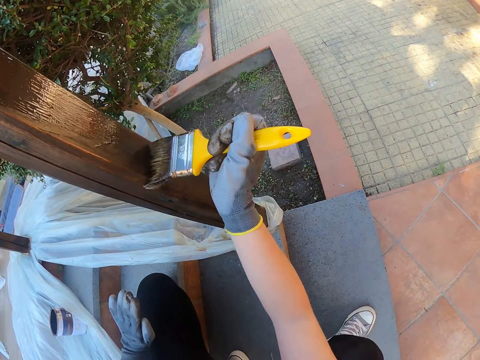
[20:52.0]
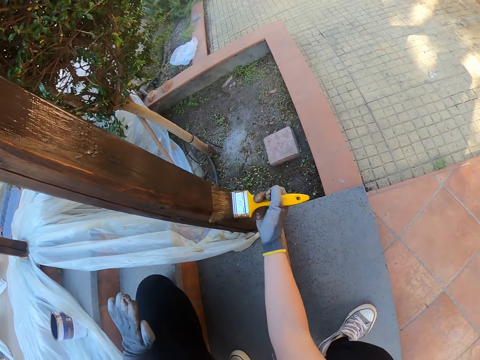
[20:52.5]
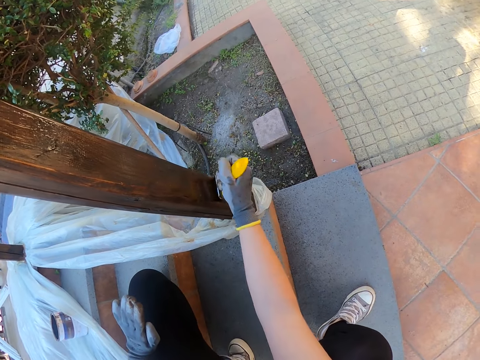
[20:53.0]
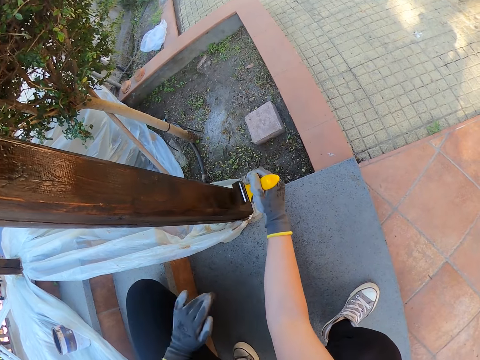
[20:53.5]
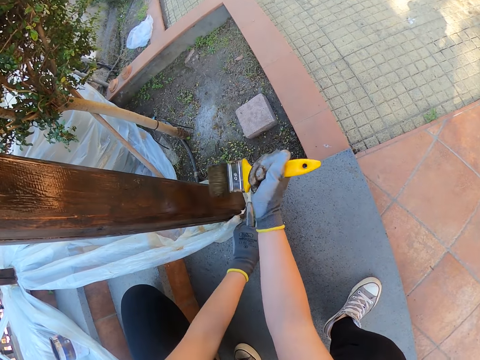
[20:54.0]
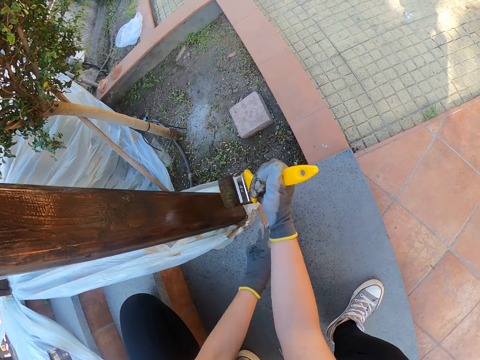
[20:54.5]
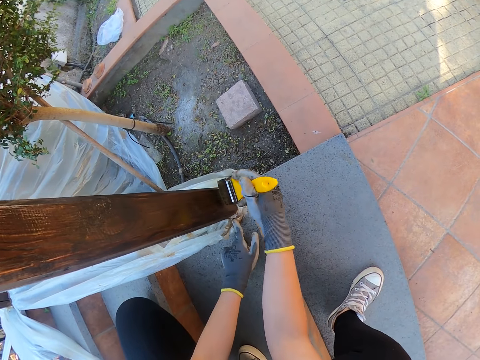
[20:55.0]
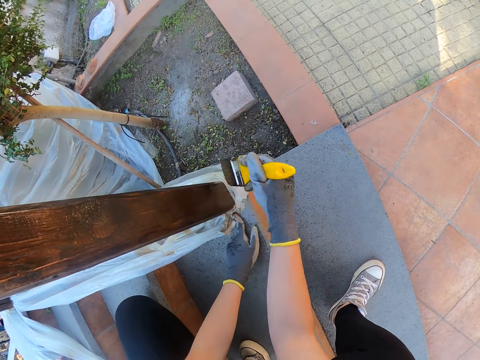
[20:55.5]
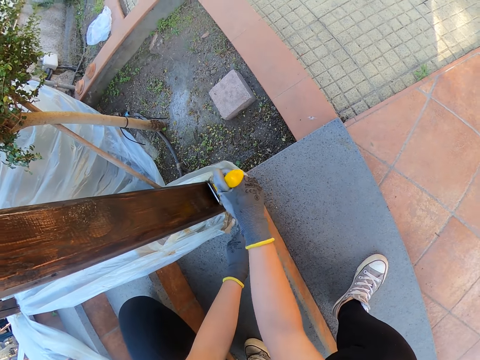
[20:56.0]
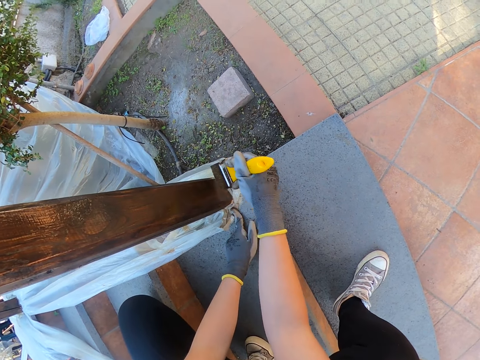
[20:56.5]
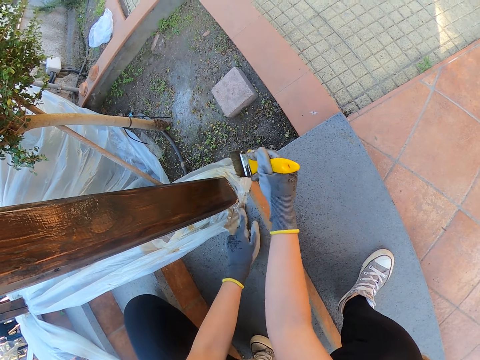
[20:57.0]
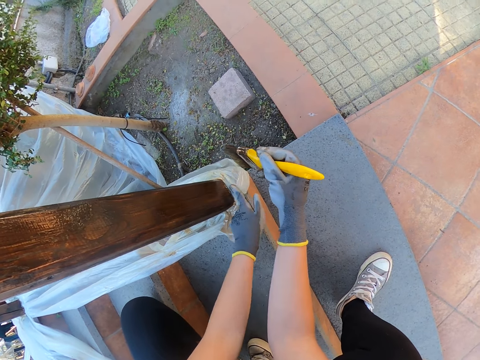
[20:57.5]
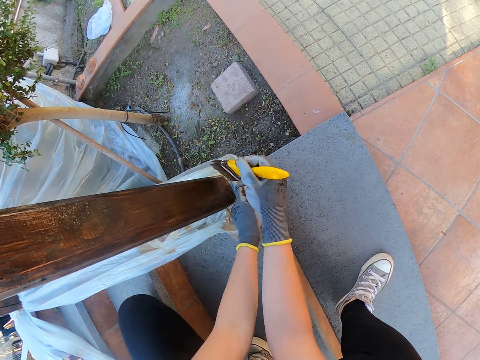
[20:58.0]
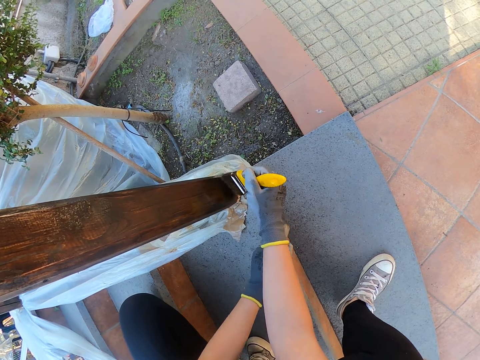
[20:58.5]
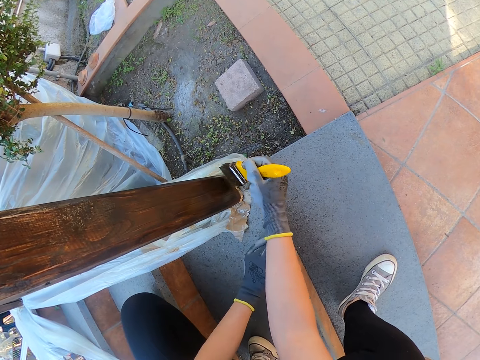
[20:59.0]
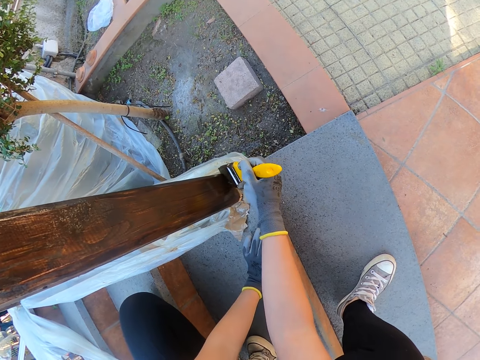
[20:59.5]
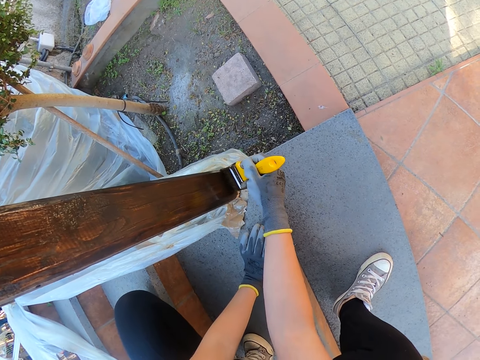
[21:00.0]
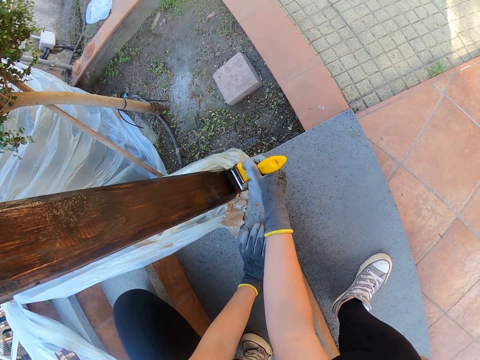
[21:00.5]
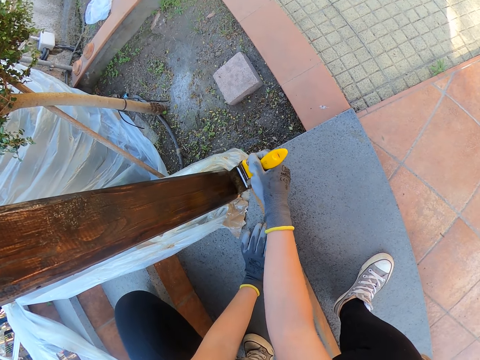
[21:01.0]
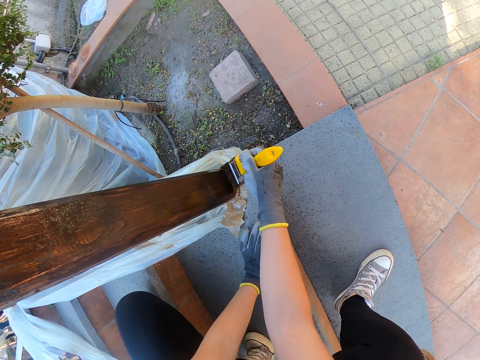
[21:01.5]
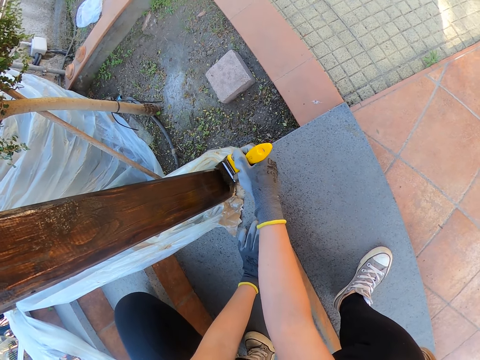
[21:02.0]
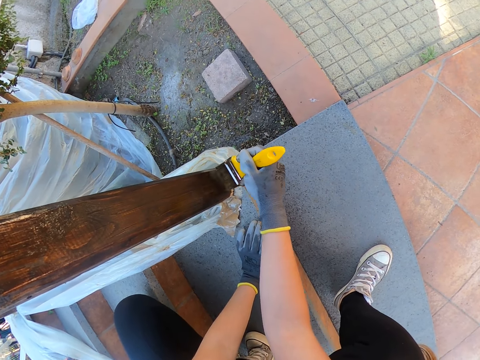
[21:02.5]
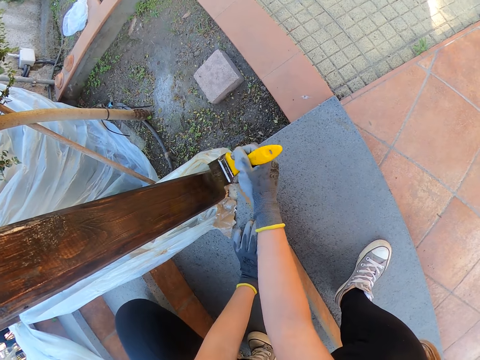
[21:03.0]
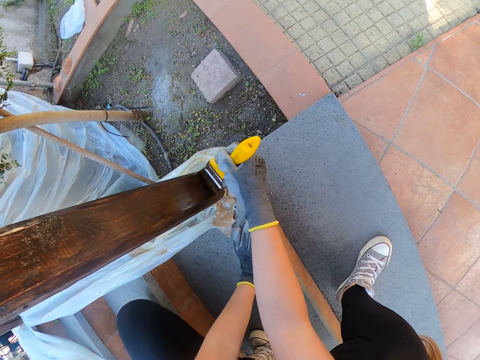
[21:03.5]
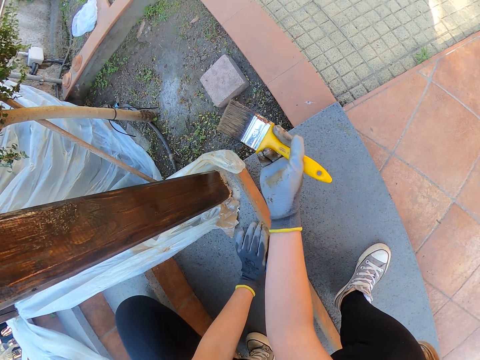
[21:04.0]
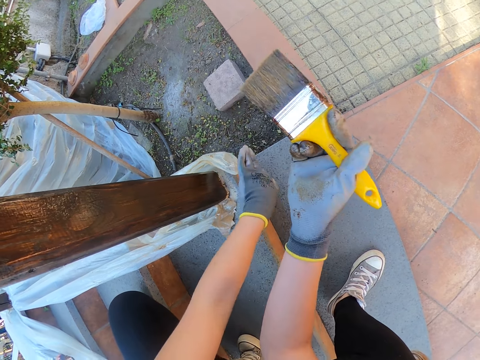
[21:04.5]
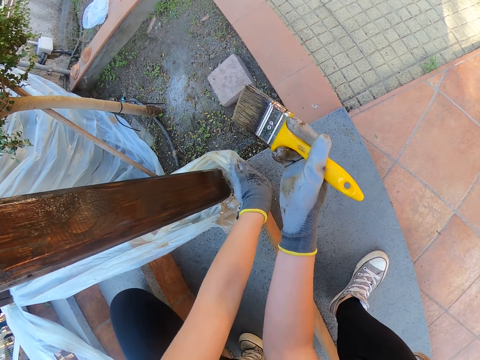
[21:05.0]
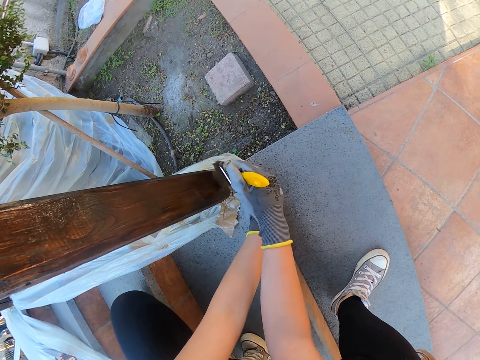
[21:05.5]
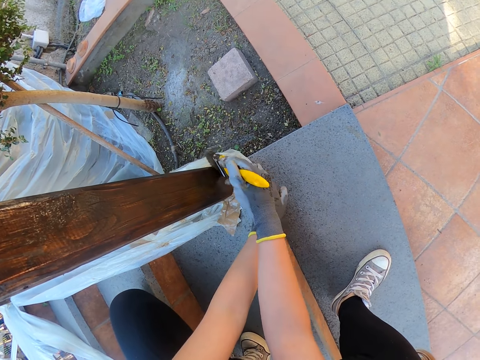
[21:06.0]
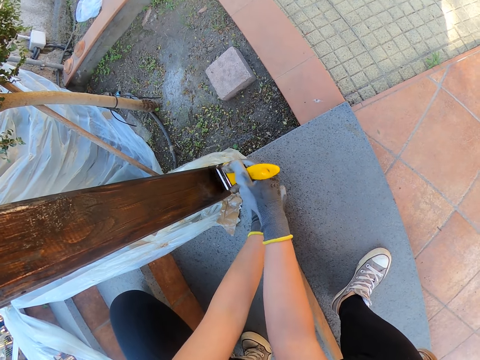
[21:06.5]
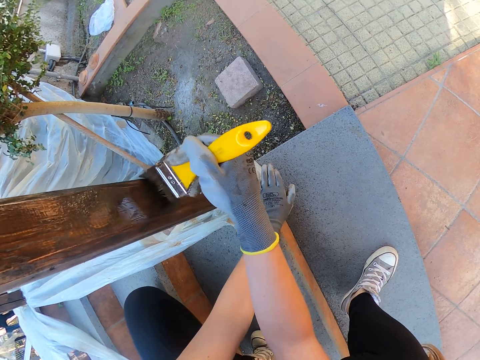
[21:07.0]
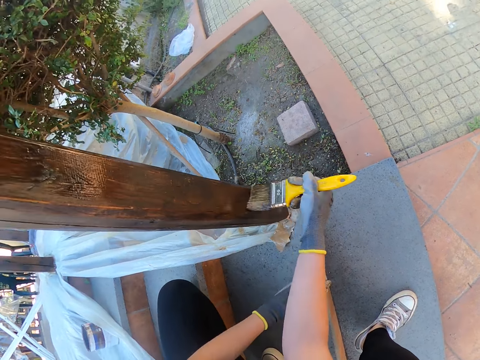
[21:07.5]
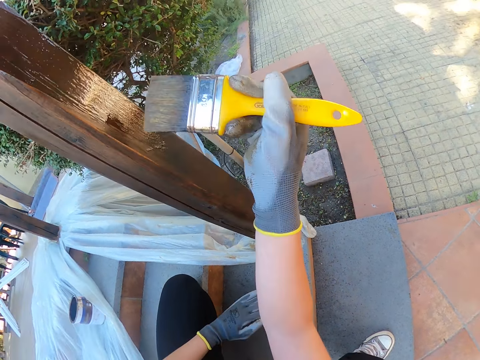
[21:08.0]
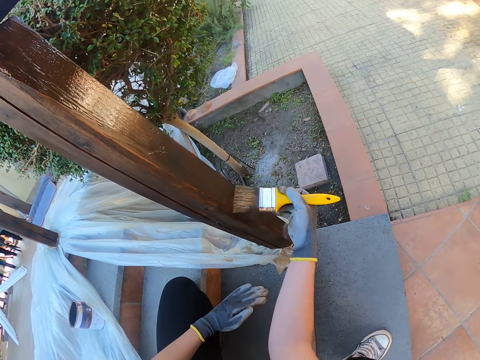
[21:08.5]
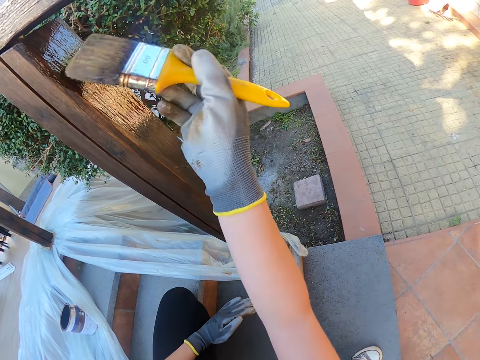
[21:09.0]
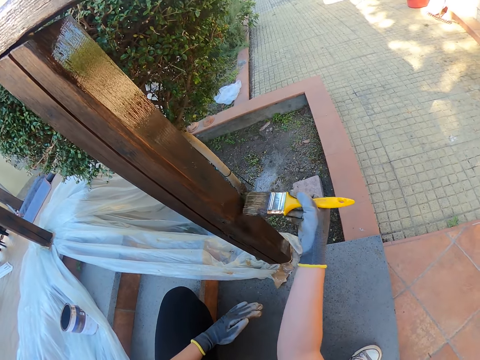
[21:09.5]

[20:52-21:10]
The camera wearer touches the polythene with her left hand. She moves the nylon paper. She removes her left hand from the polythene. She places her left hand on the floor. She removes the brush from the newel post. She removes her hand from the floor. She holds the nylon paper. She touches the polythene with her left hand. She brushes the newel post with the brush. She removes her left hand from the polythene.

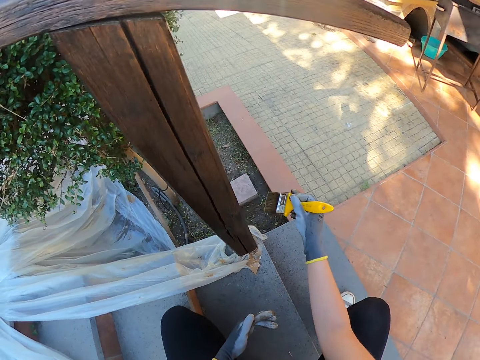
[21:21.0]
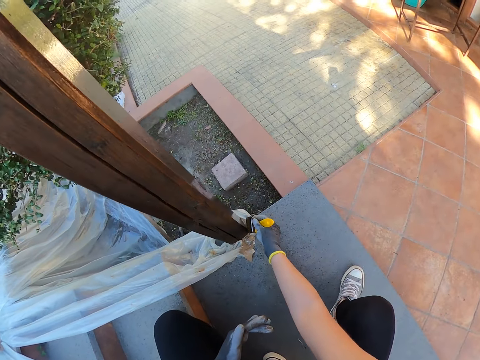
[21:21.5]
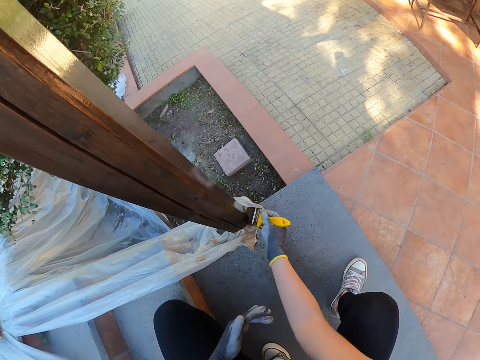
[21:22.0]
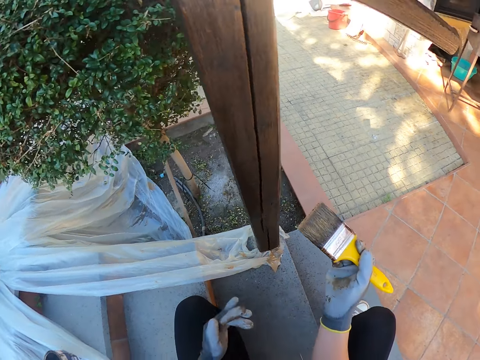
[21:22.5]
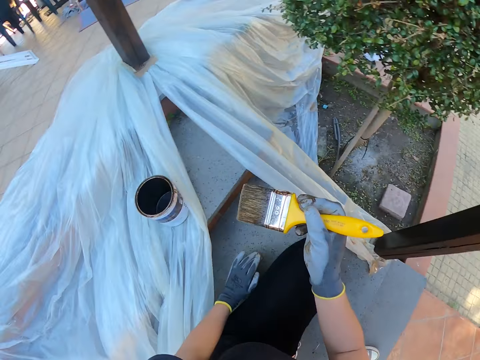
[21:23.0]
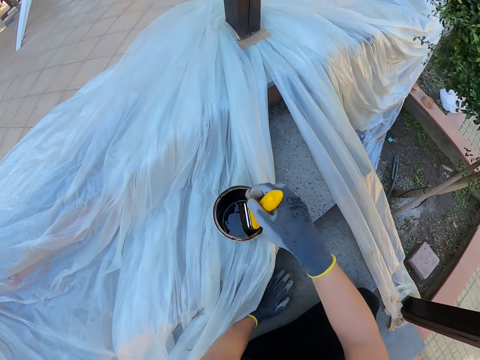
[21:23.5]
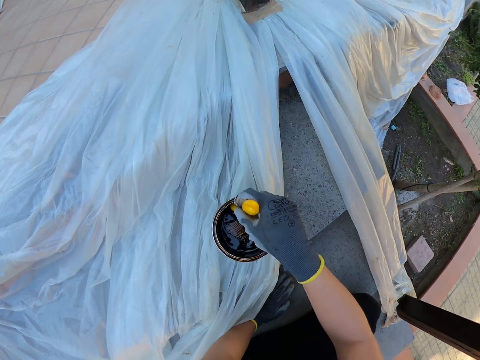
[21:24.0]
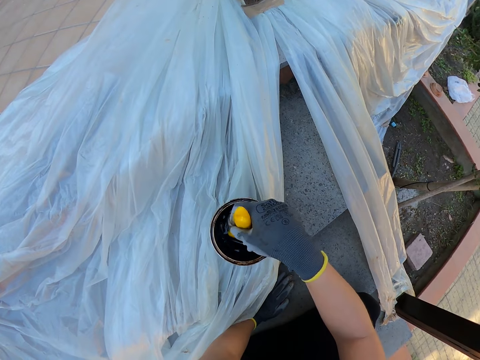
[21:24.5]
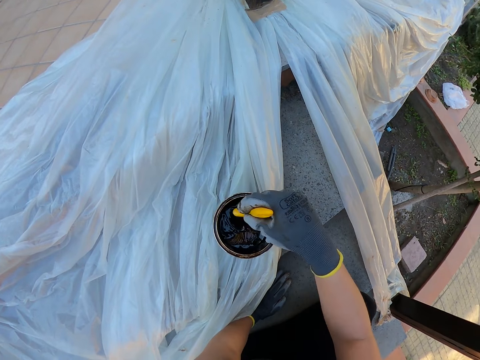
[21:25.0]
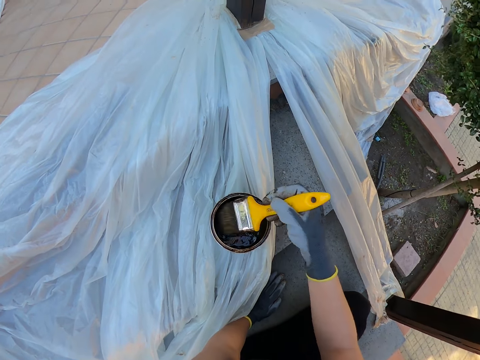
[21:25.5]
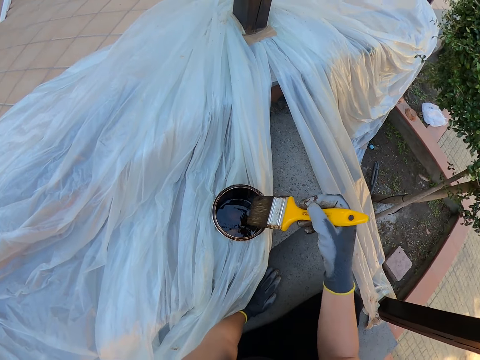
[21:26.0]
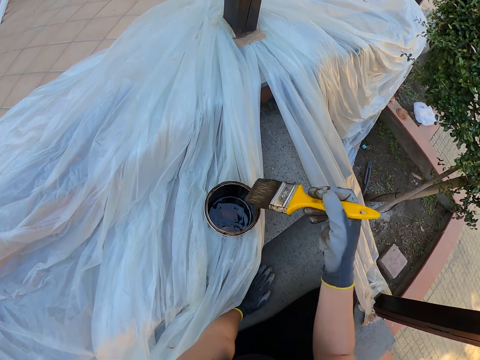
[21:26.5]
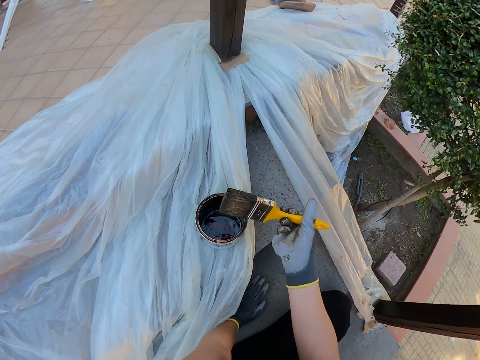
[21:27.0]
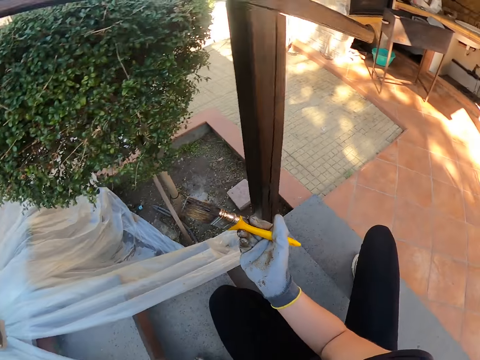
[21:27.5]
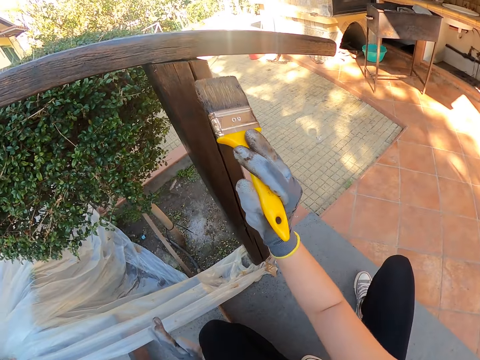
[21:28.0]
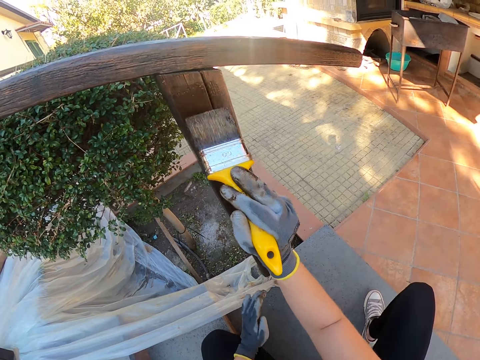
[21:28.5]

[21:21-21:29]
The camera wearer removes the brush from the newel post. They dip the brush into the paint can. They wipe the brush on the paint can. They brush the newel post with the brush.
